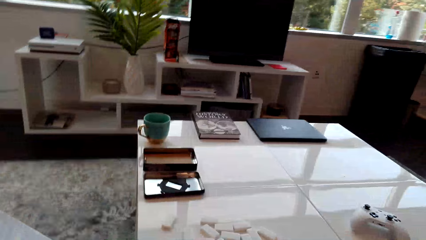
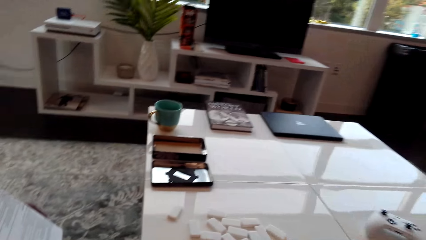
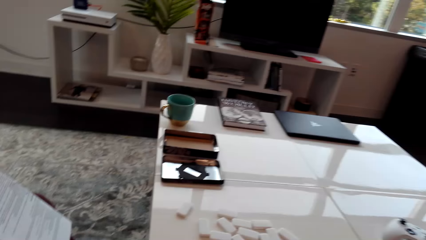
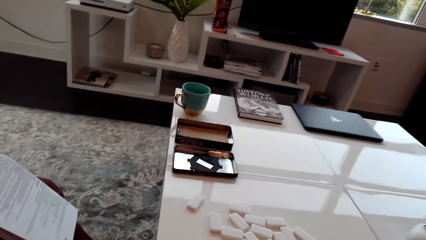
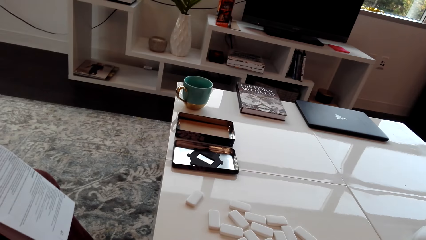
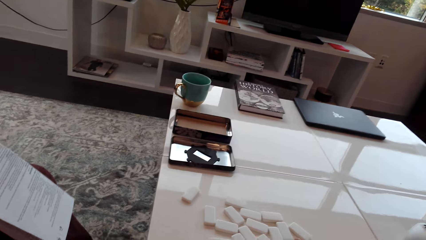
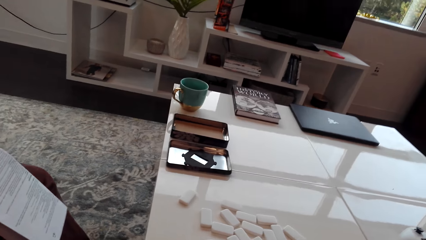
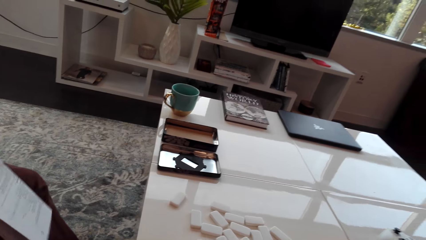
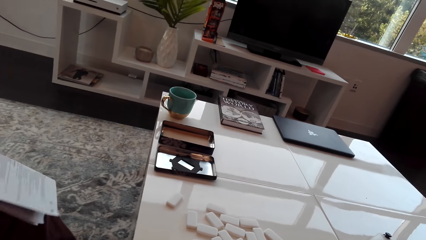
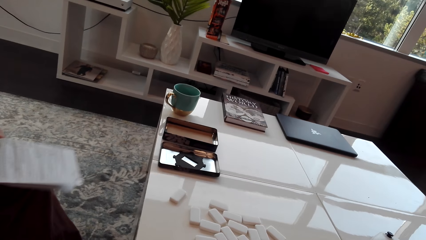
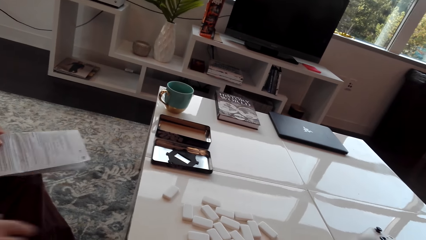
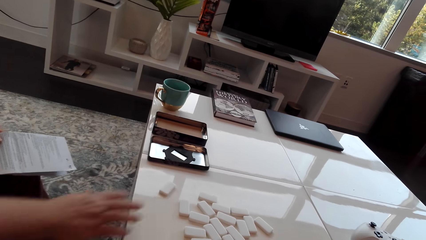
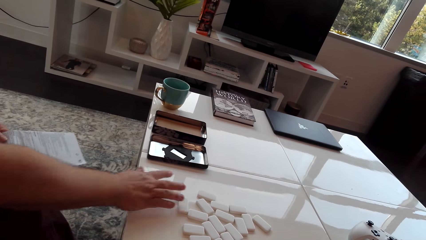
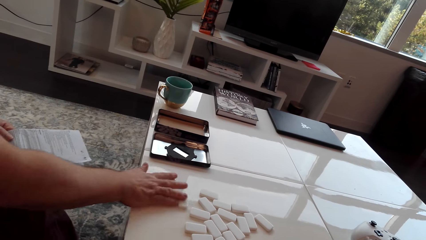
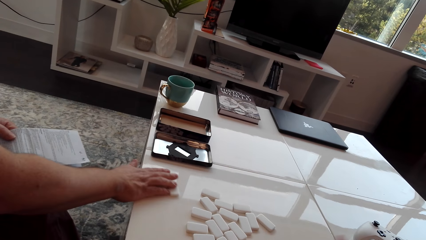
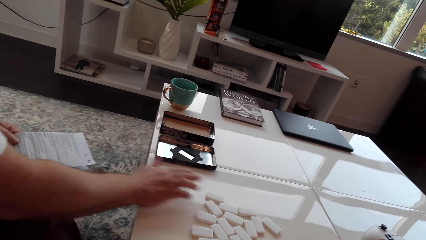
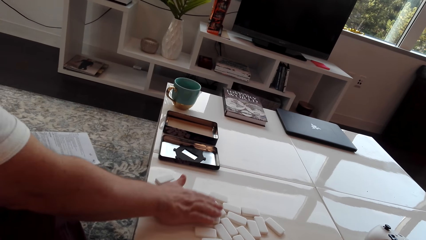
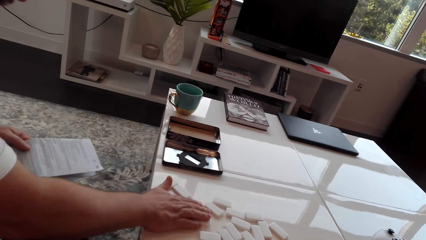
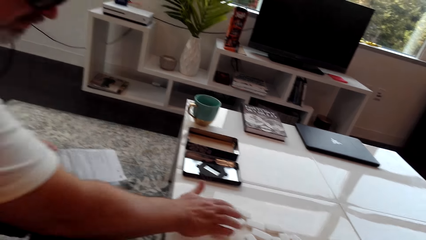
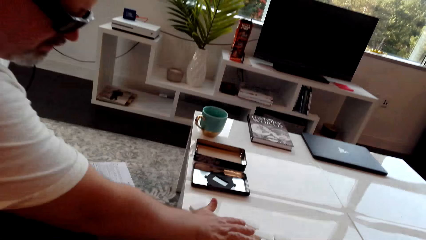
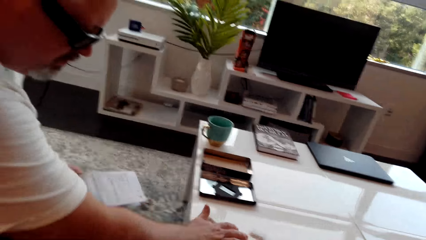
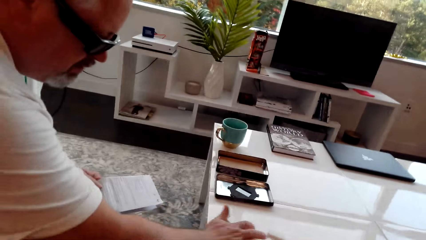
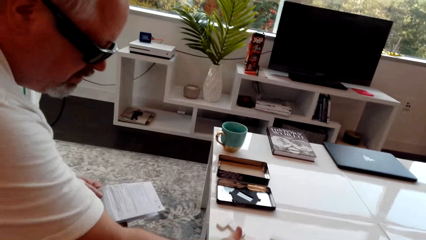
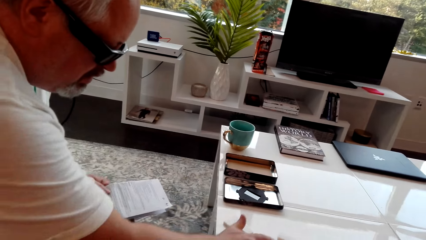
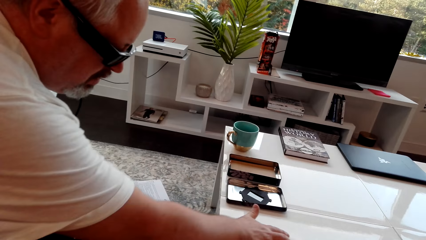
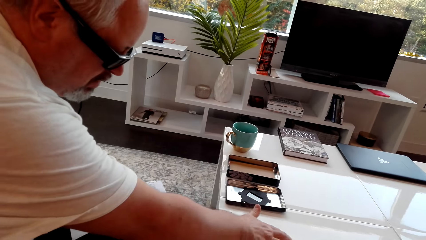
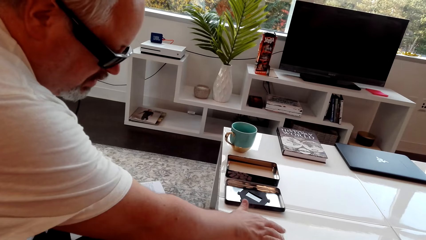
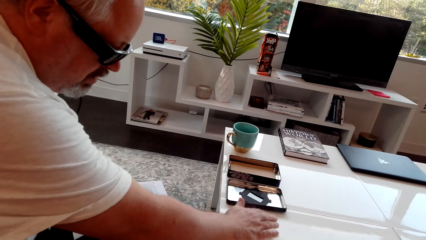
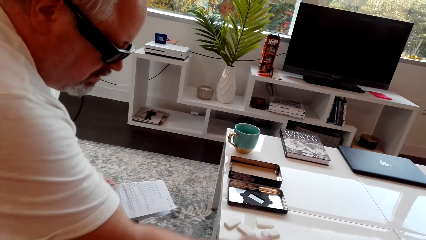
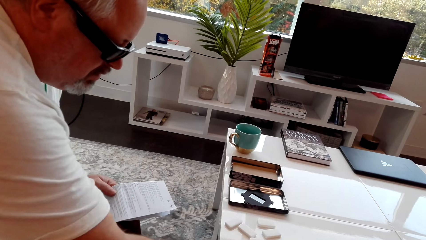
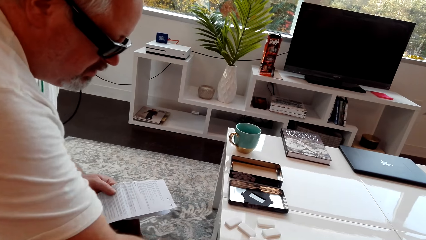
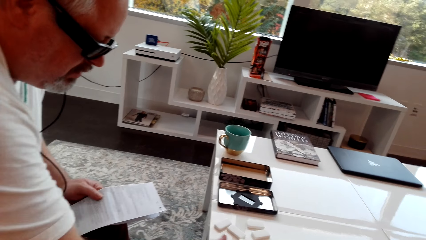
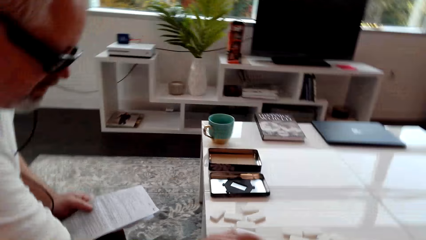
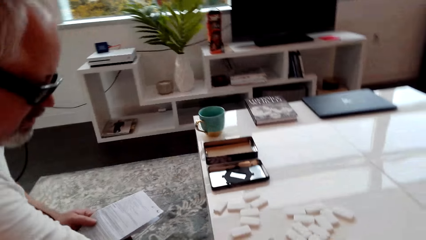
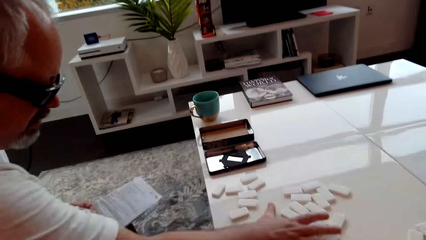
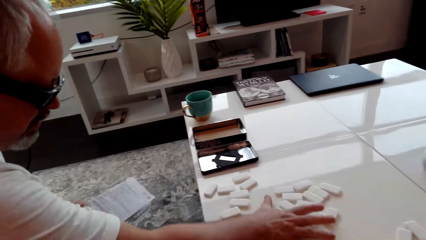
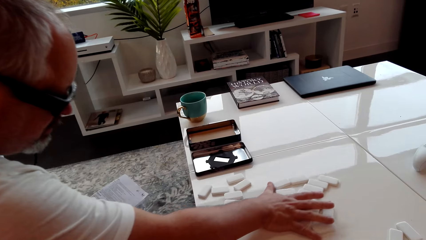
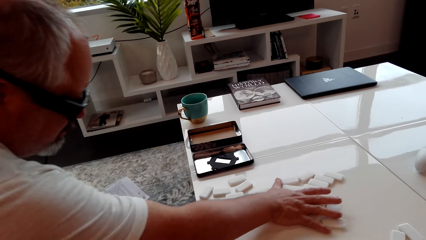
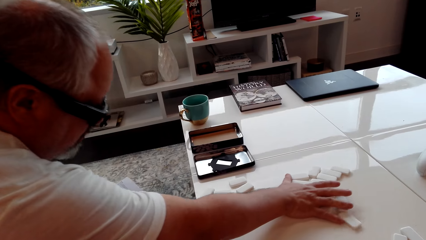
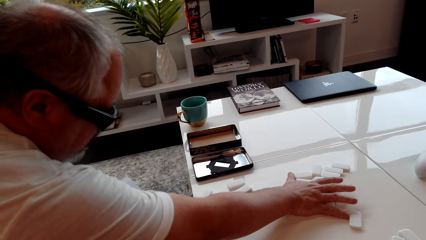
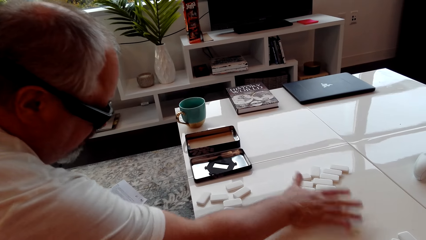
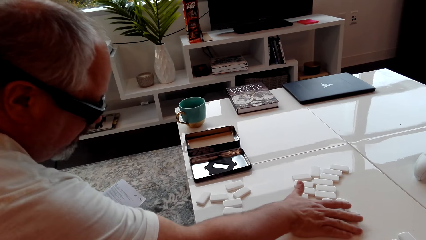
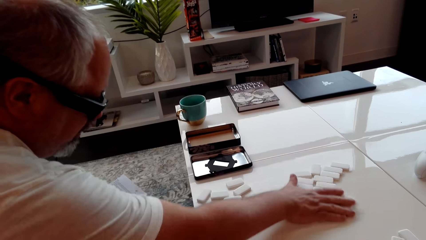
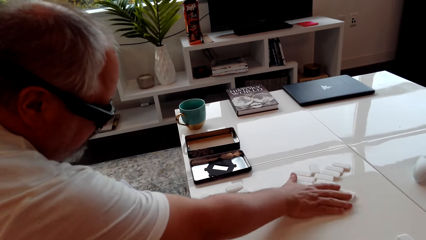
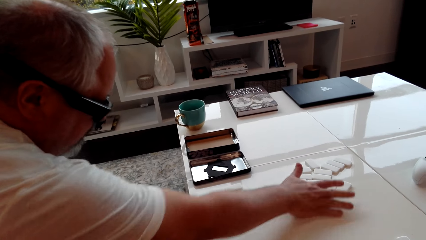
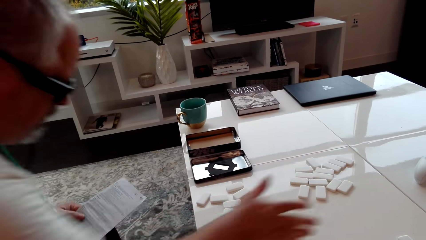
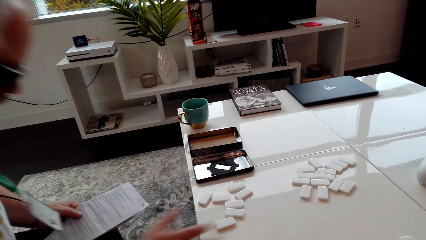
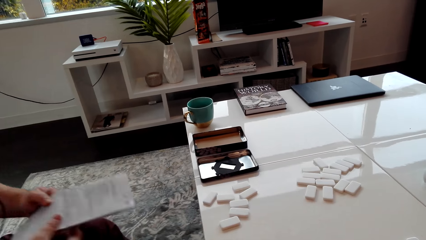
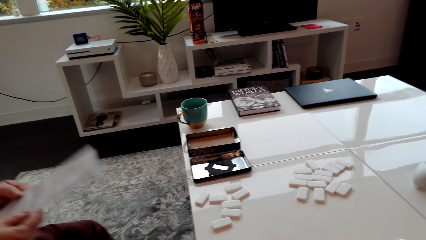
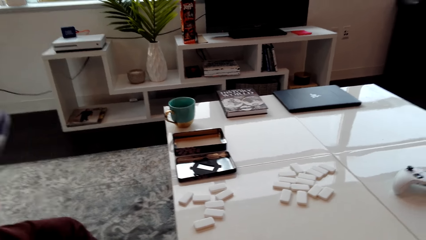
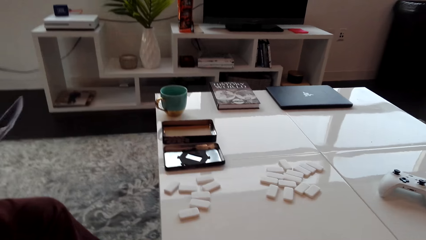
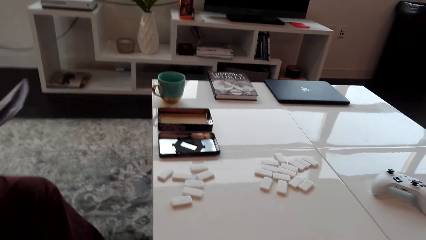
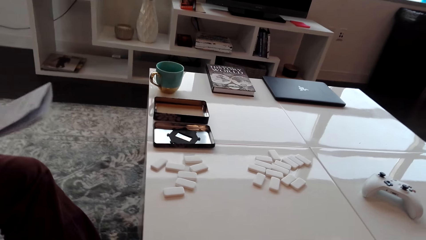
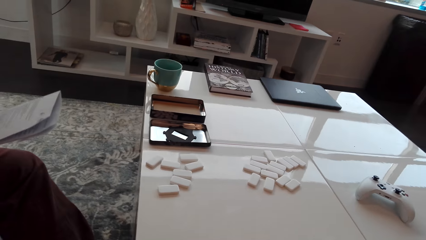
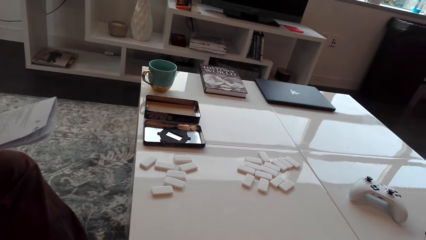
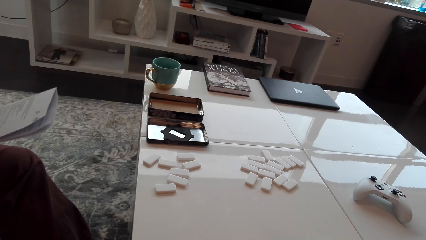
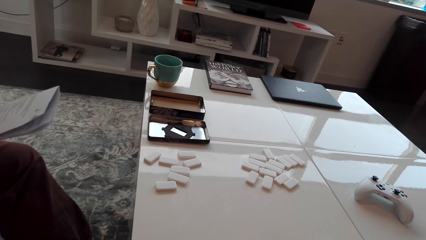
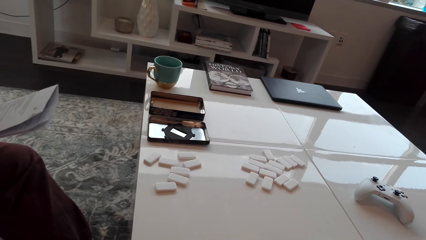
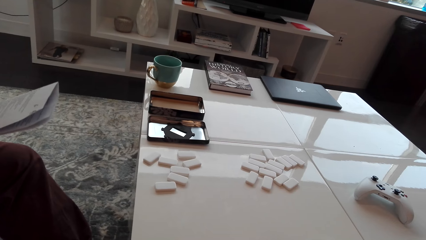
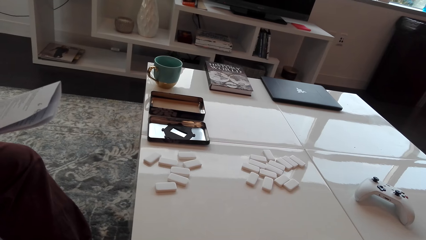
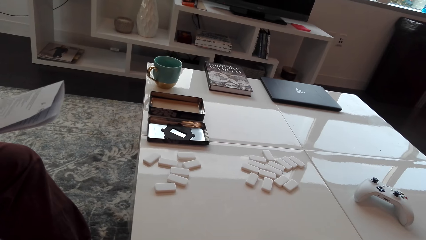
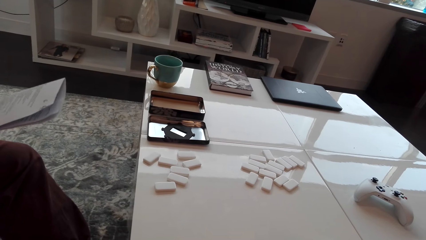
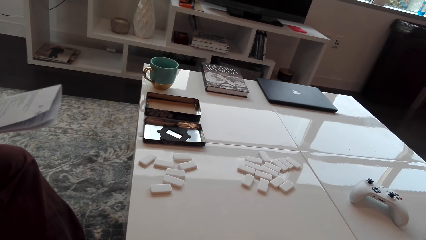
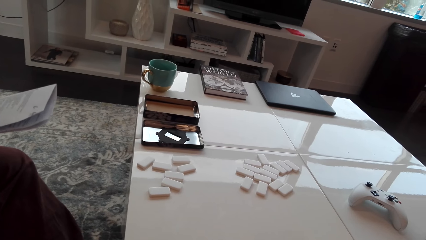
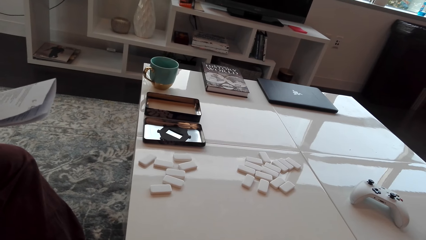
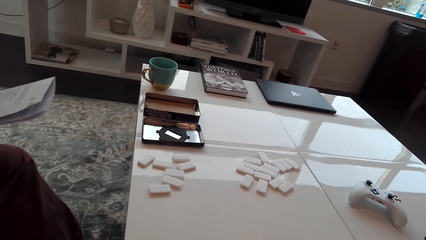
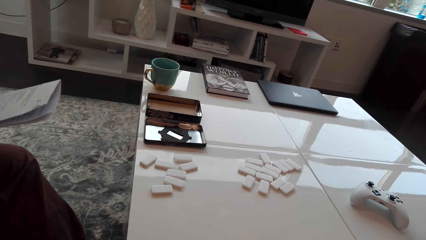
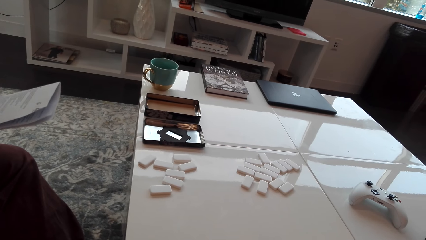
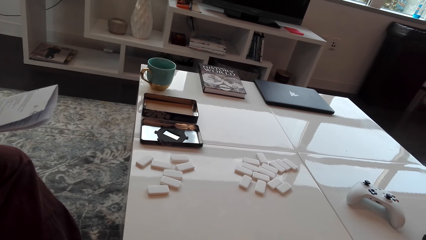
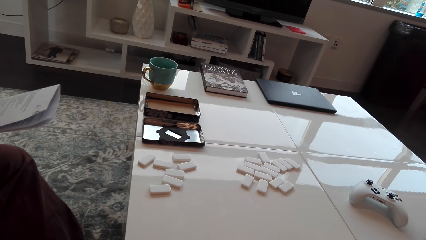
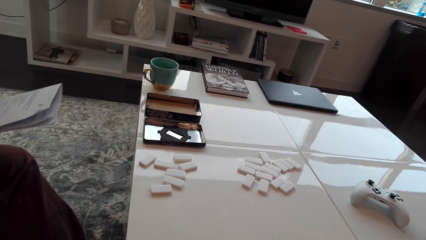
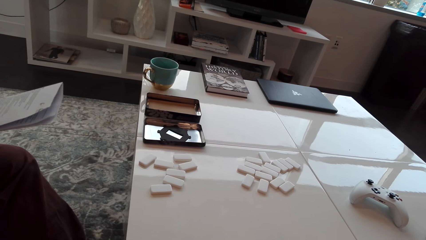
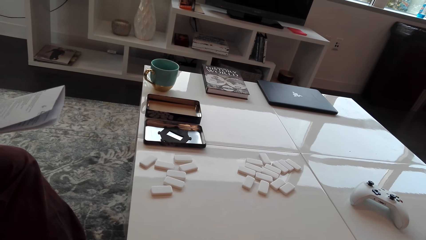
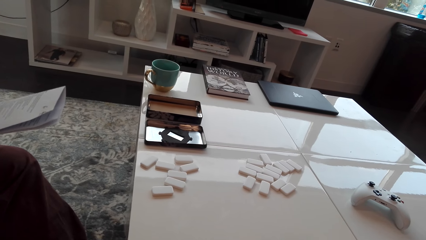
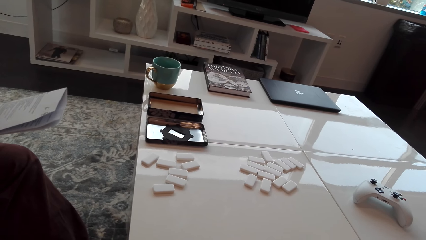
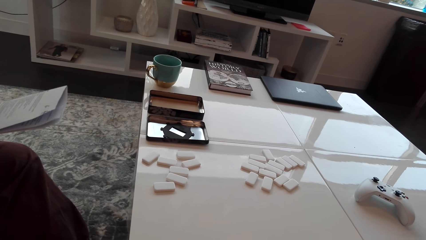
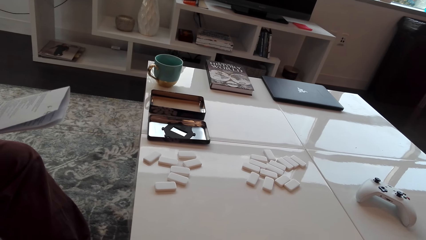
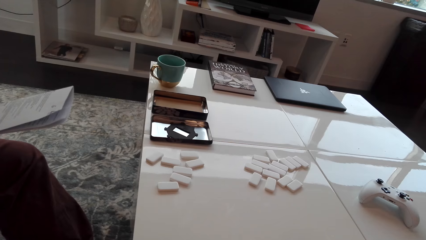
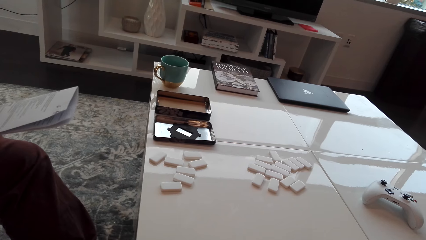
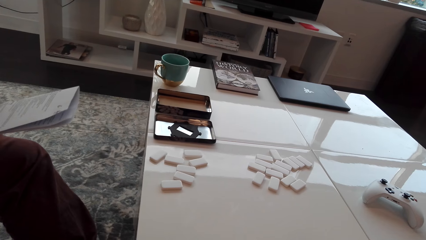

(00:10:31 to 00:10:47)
A man touches the dominoes. The man gathers the domino dice and pushes the domino dice. The man reads the paper. The camera wearer converses with the man.
